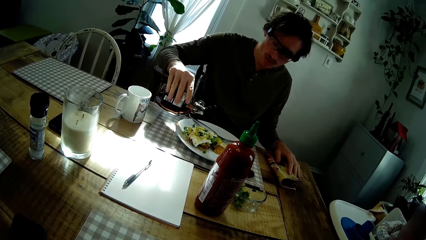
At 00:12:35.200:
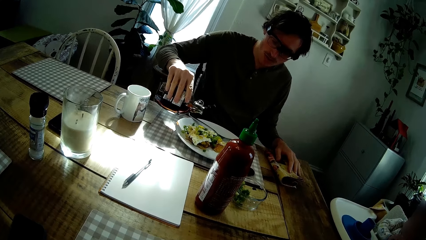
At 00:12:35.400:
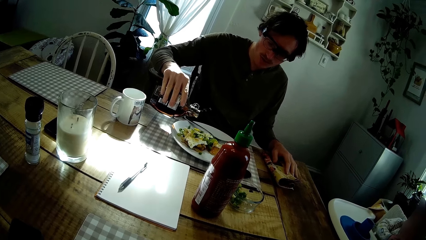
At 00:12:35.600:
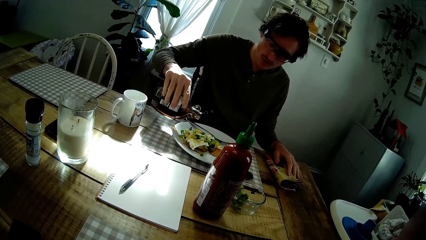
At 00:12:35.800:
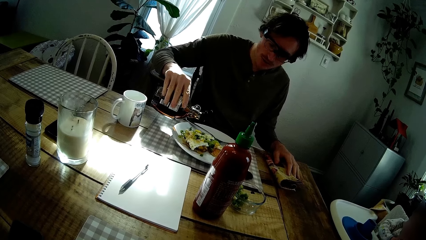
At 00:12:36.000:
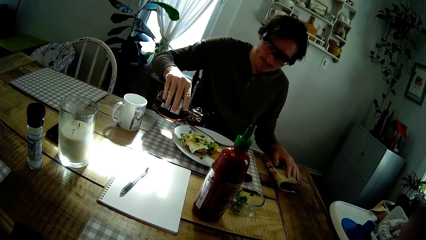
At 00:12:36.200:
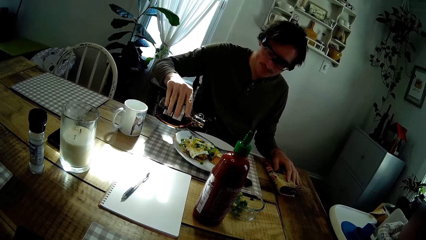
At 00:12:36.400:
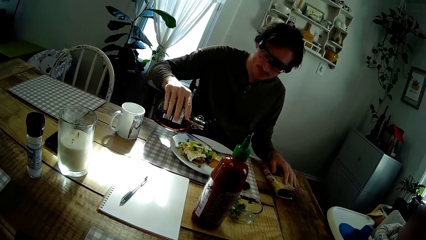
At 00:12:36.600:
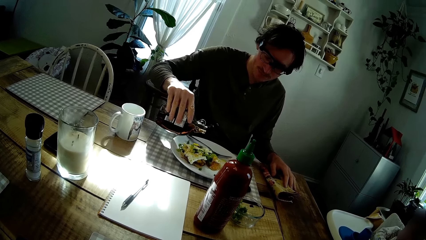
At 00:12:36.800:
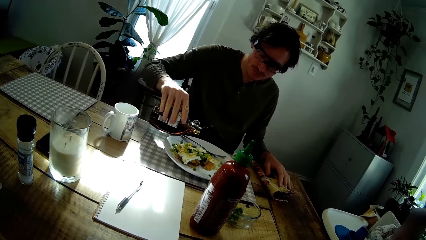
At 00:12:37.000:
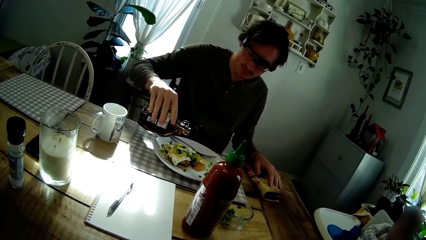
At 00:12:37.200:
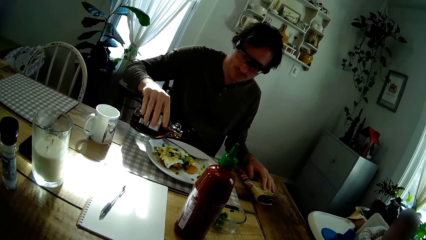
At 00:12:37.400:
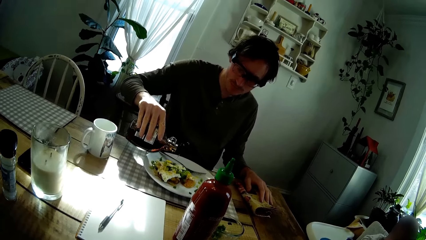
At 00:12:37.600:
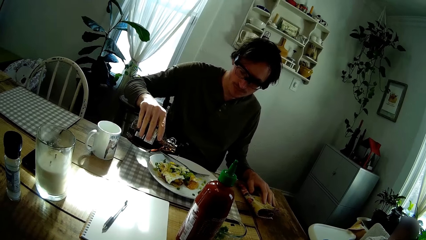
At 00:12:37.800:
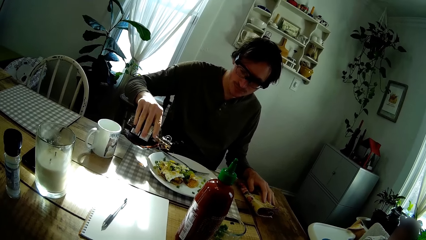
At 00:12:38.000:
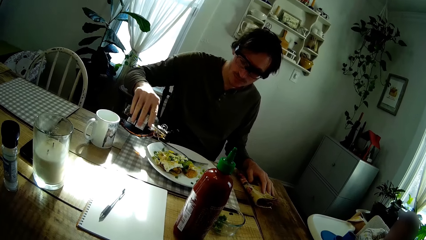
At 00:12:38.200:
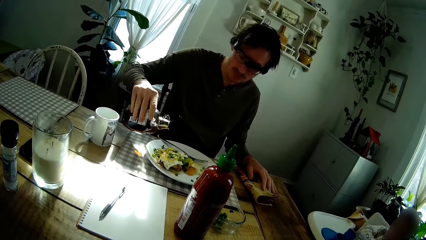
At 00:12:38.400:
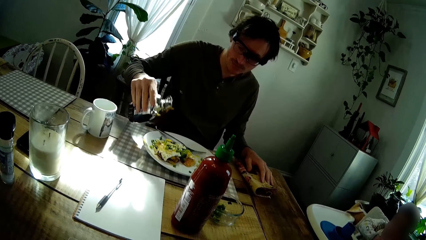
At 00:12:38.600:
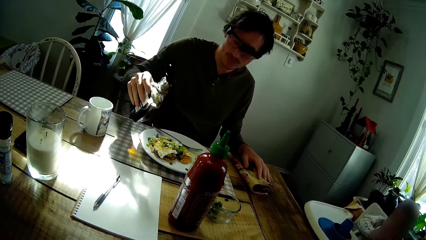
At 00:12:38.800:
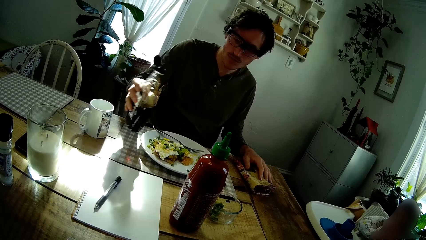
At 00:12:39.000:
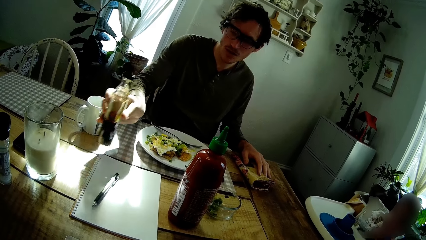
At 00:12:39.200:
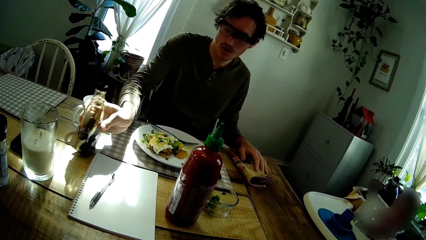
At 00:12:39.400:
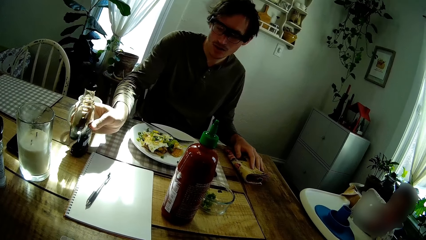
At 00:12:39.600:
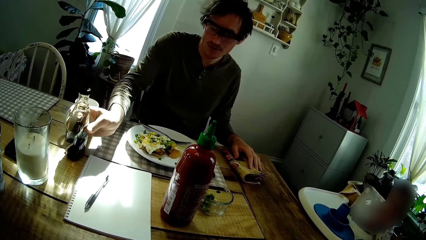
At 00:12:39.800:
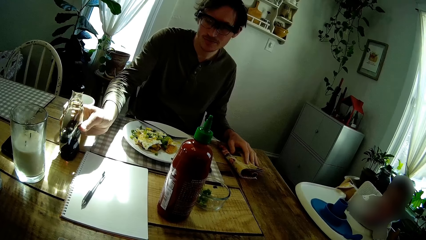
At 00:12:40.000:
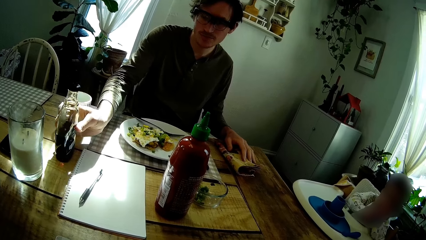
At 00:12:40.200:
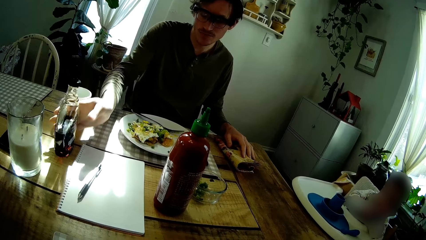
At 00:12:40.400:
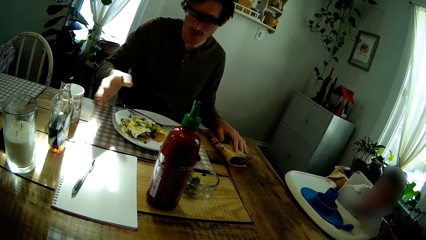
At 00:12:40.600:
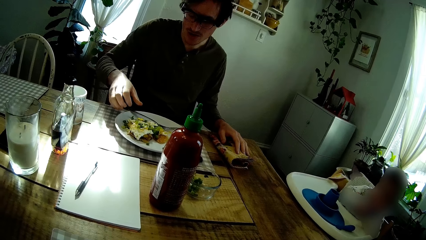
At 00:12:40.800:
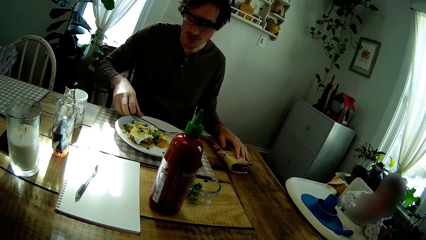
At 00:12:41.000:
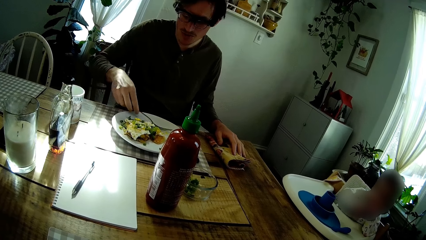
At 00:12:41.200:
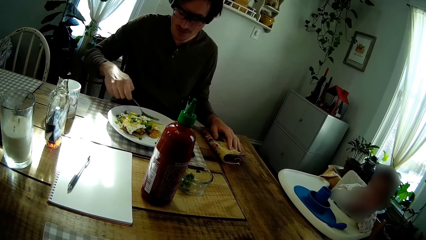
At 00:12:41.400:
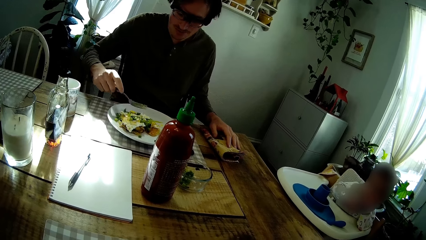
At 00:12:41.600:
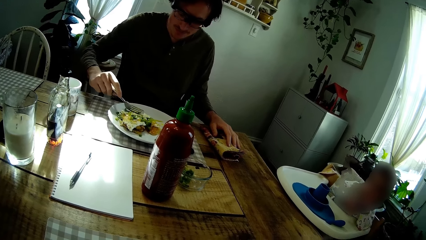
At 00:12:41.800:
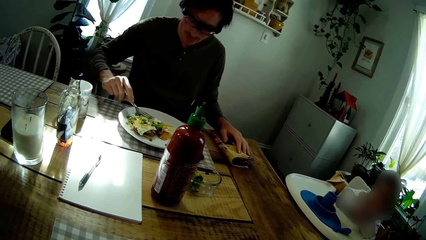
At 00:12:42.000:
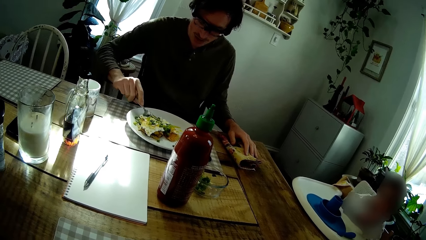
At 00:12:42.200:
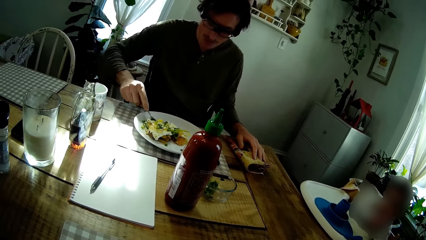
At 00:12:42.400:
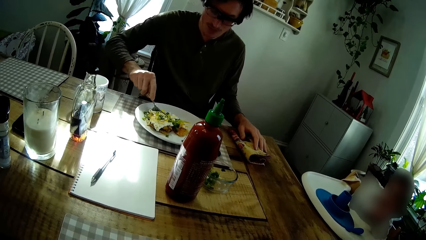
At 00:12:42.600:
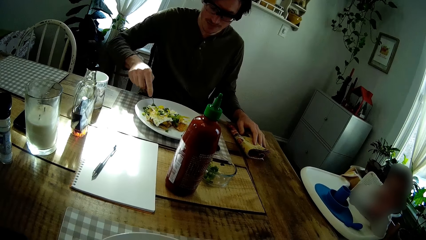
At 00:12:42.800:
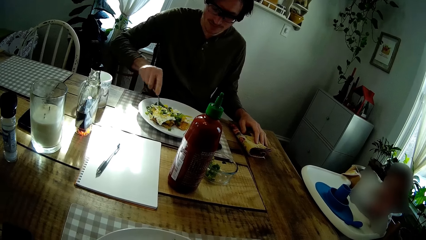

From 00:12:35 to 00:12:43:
The man pours some syrup into the plate of pancakes on the dining table with his right hand. He drops the bottle of pancake syrup in his right hand on the dining table. He picks the fork from the plate of pancakes on the dining table with his right hand and takes out some pancake from the plate of pancakes on the dining table with the fork in his right hand.

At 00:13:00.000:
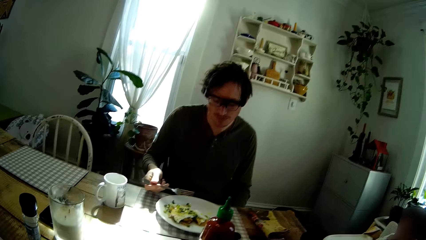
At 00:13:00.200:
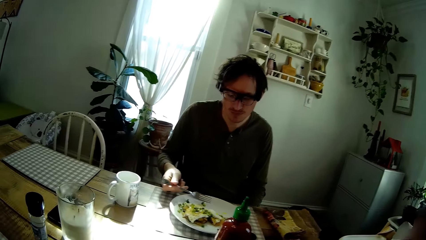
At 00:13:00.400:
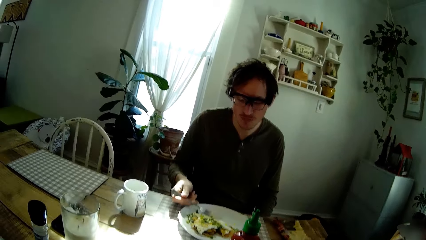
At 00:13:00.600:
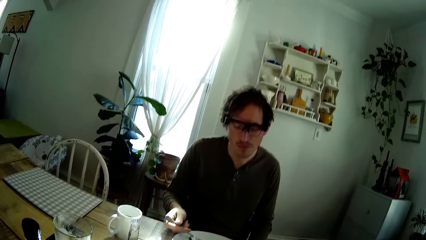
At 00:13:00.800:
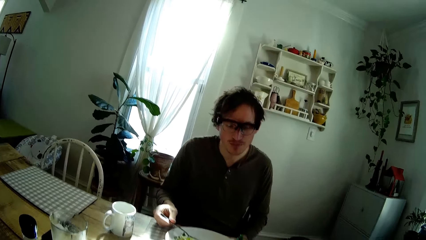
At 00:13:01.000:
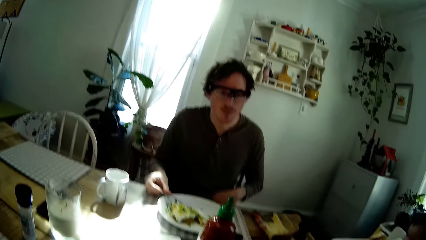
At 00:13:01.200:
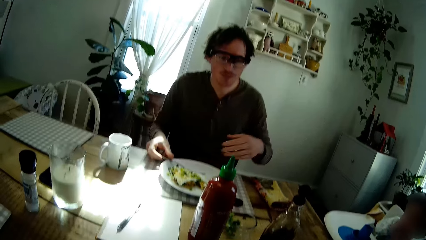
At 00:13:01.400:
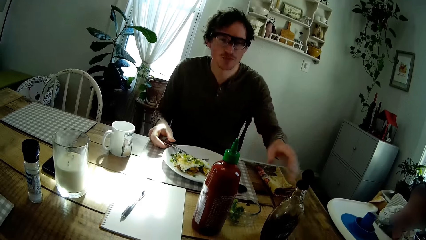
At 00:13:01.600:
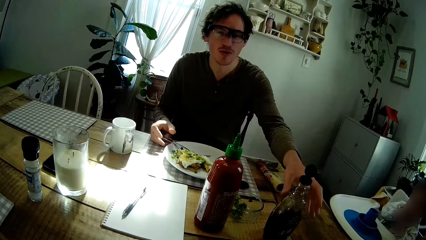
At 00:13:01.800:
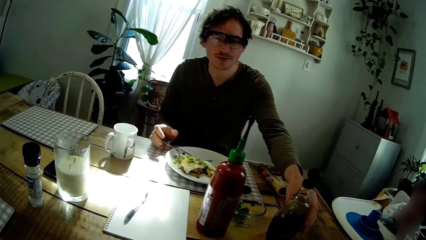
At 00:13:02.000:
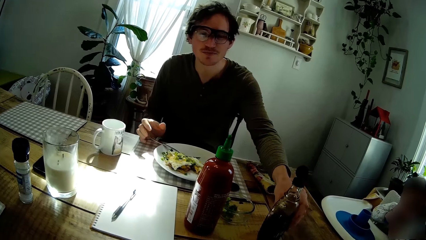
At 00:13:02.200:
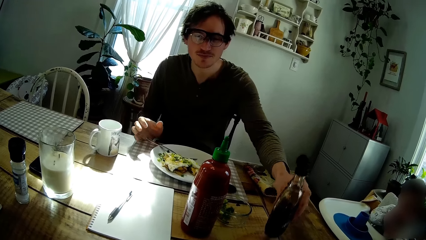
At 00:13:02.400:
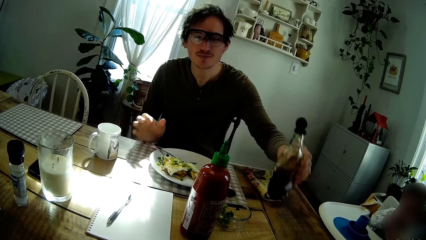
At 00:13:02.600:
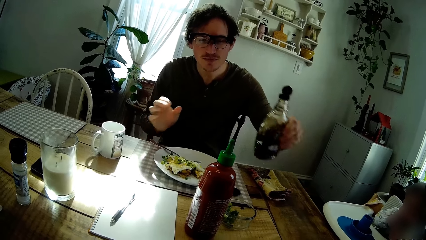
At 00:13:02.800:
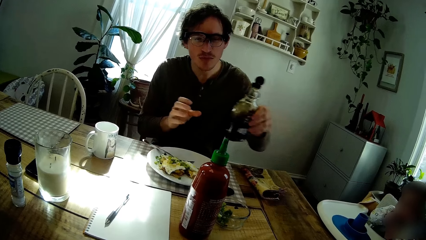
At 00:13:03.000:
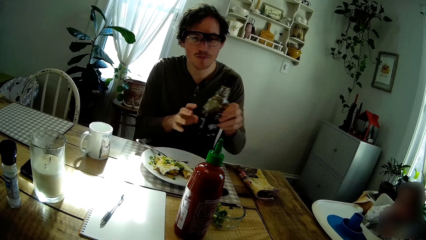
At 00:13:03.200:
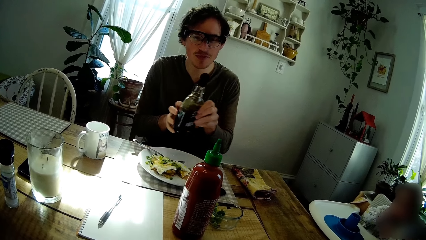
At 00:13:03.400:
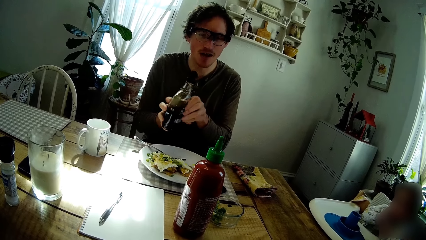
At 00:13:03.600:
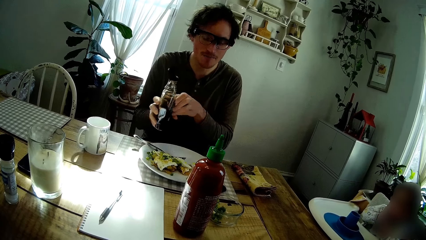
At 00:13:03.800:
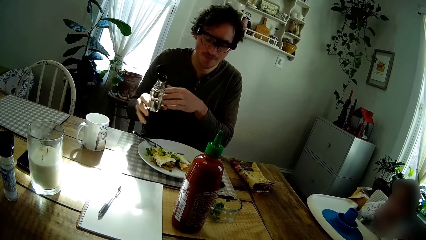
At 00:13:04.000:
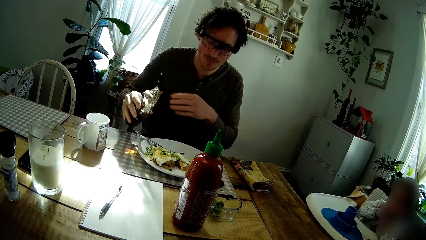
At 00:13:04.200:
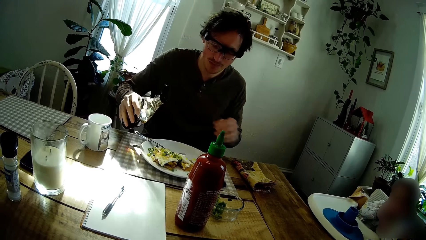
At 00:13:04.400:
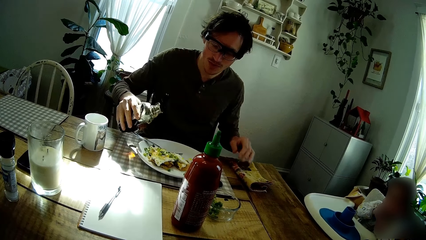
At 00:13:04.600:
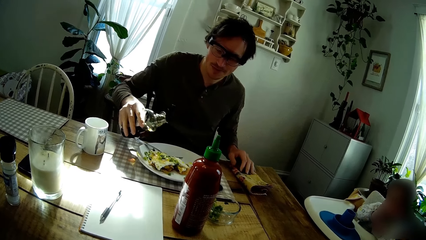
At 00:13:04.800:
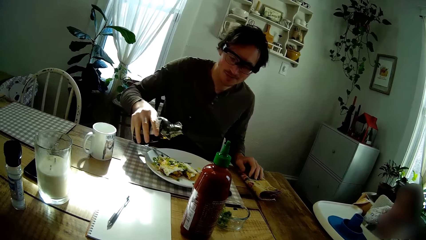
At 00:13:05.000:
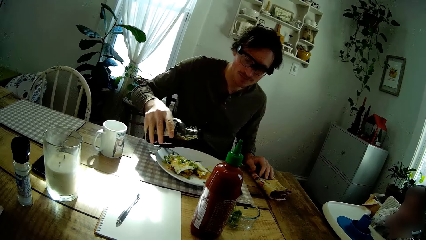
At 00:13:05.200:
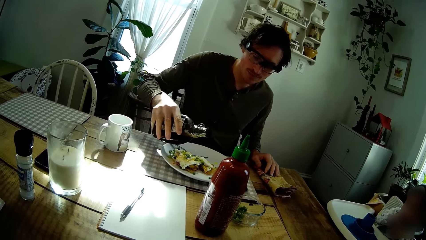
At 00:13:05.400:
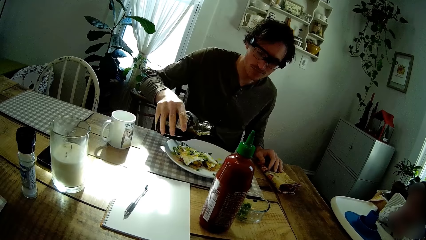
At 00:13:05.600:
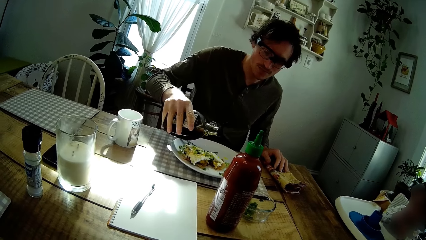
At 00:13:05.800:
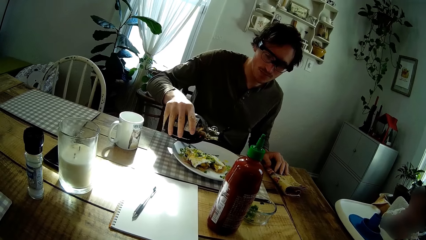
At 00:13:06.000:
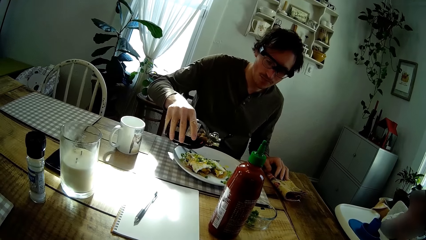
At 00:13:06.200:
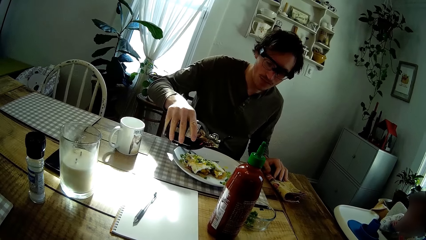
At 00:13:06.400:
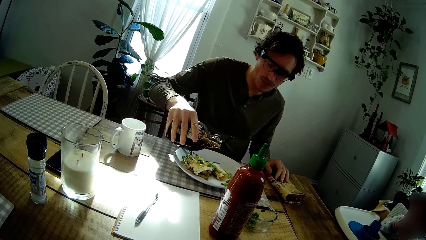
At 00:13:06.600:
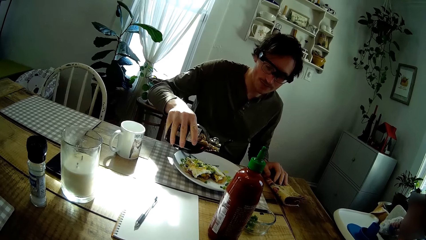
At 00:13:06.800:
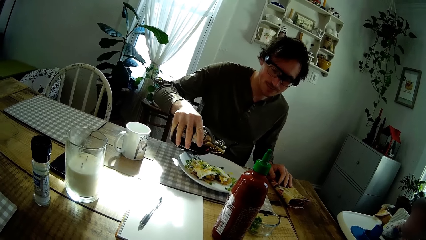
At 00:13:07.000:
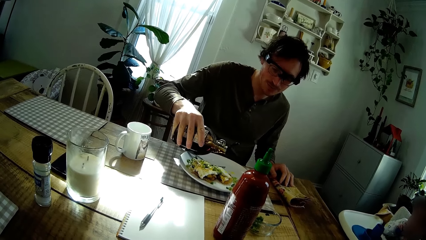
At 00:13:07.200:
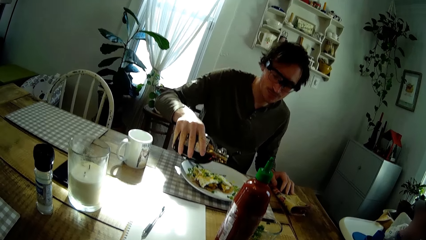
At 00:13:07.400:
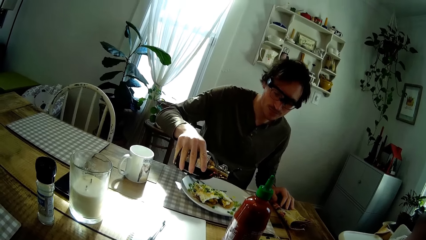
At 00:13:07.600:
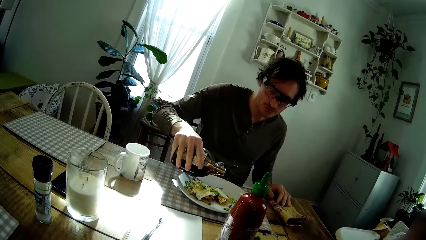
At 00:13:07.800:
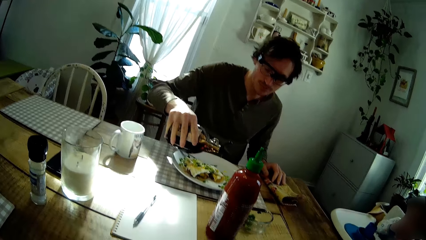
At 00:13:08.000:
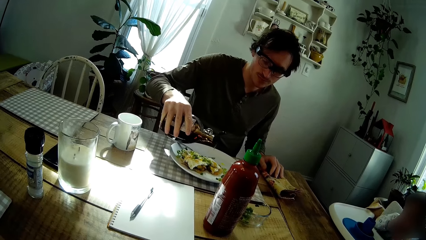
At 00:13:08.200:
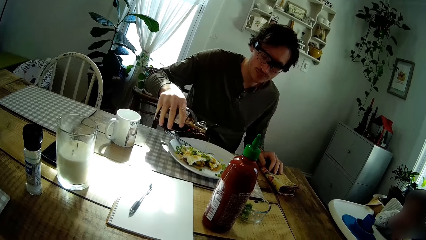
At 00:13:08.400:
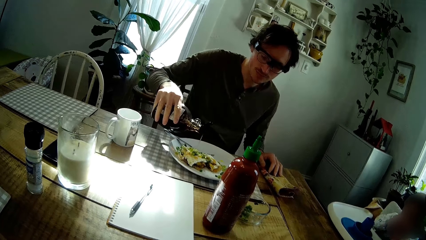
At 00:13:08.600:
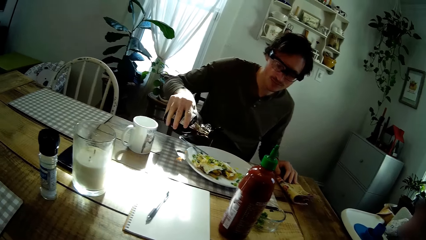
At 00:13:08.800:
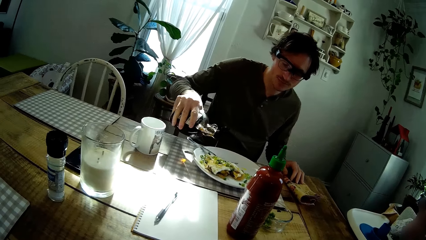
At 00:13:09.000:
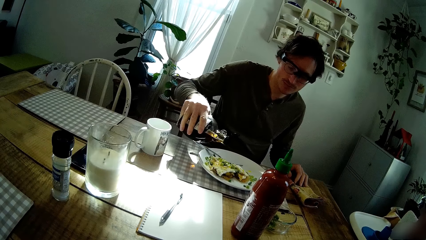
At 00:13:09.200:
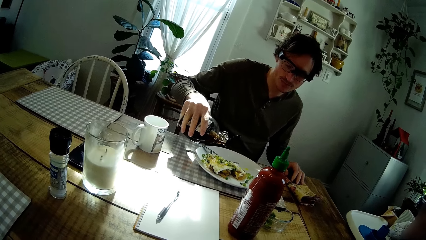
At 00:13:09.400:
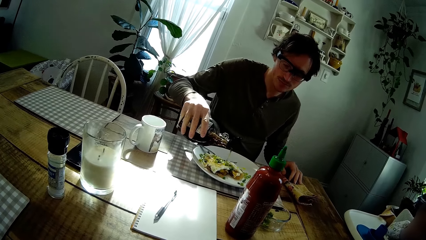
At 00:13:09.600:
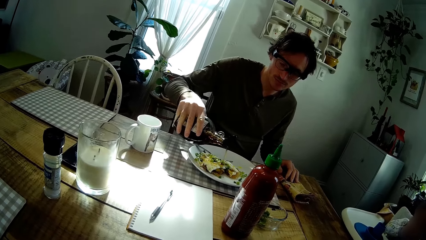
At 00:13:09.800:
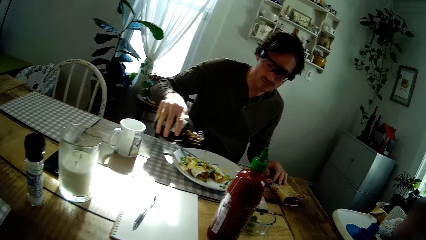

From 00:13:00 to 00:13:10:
The man picks the bottle of pancake syrup from the dining table with his left hand. He passes the bottle of pancake syrup to his right hand. He pours some syrup into the plate of pancakes on the dining table with his right hand.
